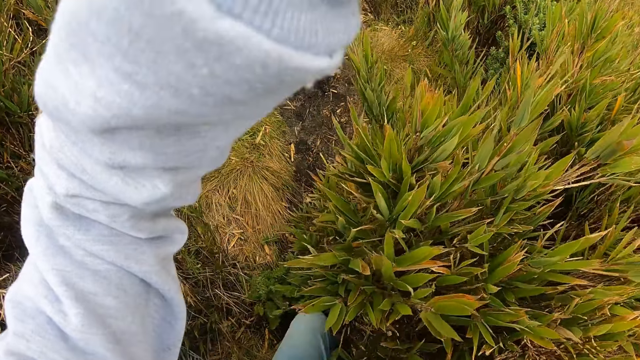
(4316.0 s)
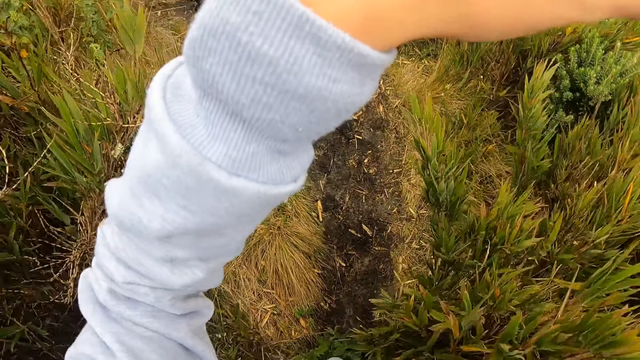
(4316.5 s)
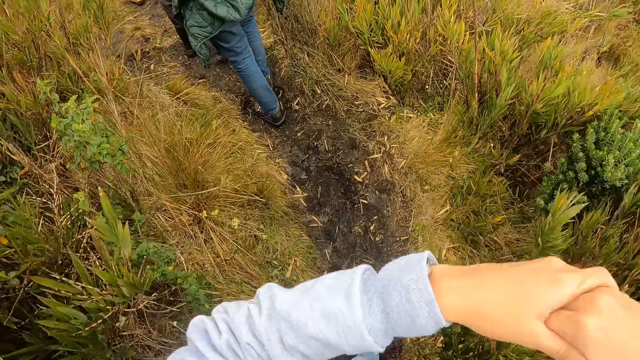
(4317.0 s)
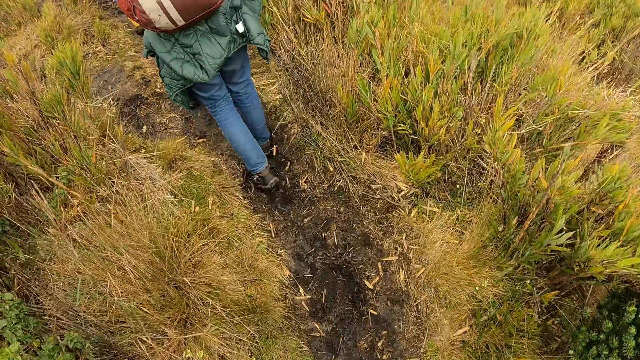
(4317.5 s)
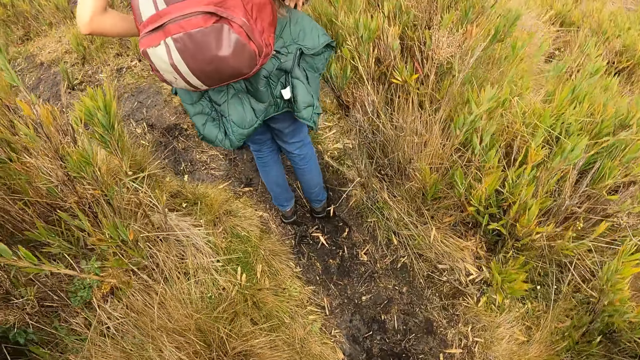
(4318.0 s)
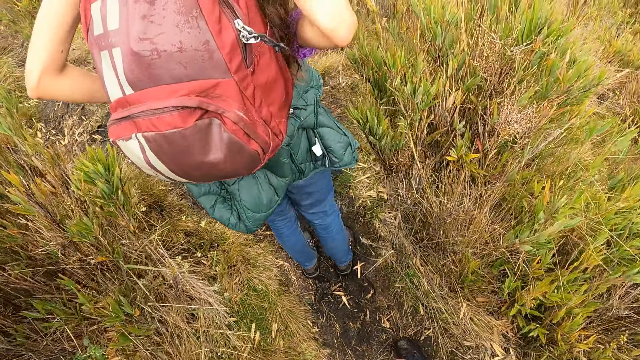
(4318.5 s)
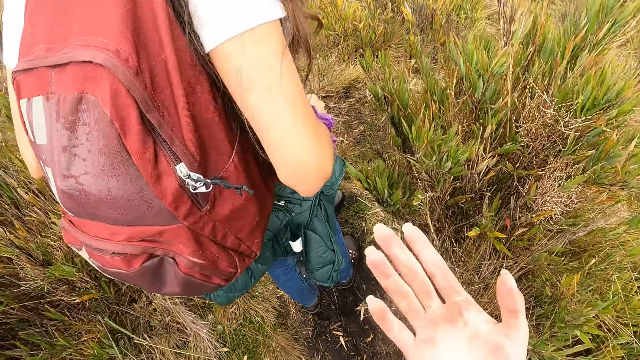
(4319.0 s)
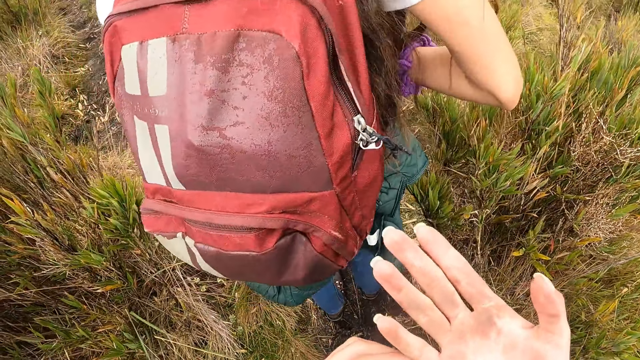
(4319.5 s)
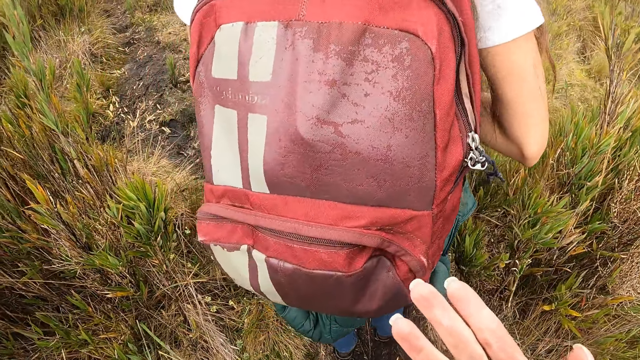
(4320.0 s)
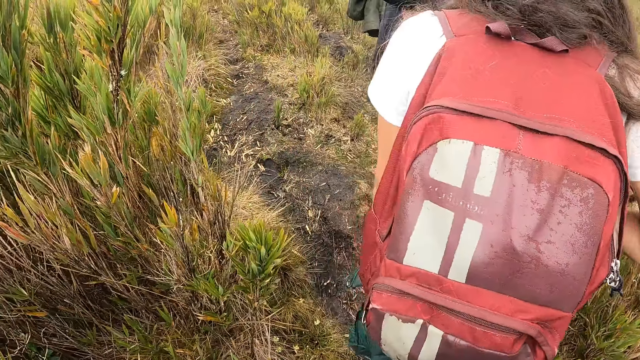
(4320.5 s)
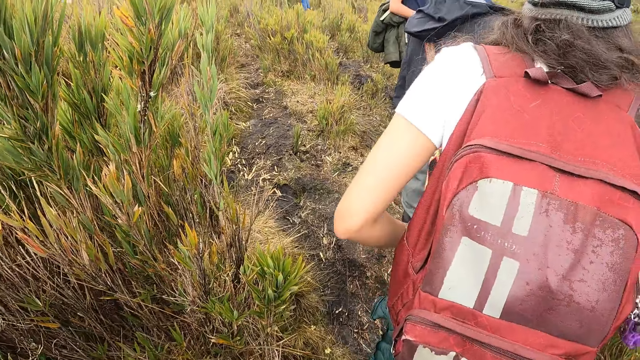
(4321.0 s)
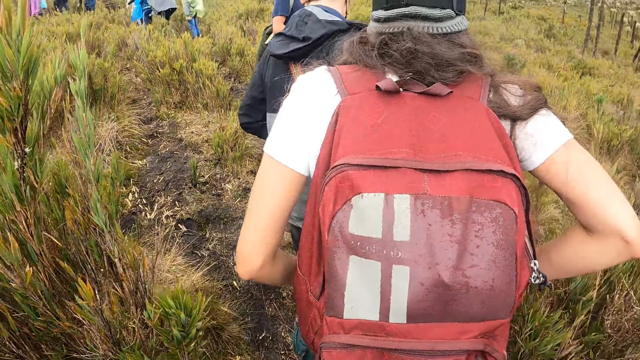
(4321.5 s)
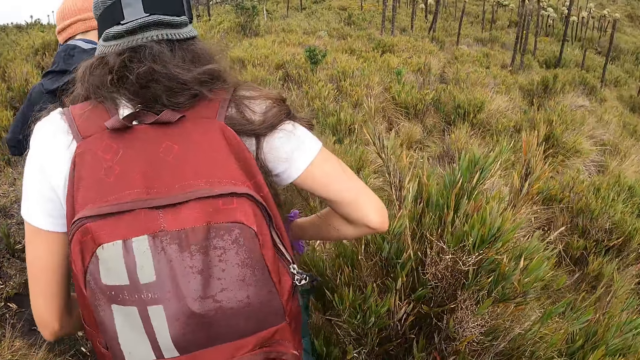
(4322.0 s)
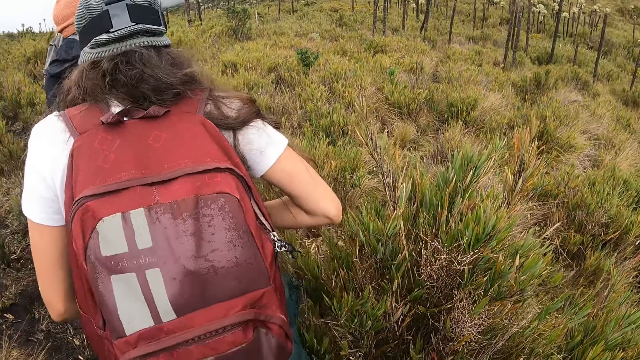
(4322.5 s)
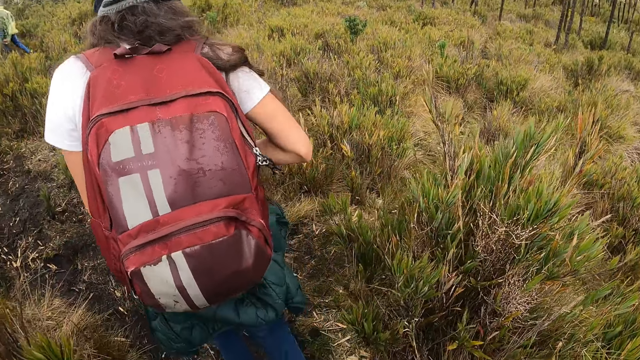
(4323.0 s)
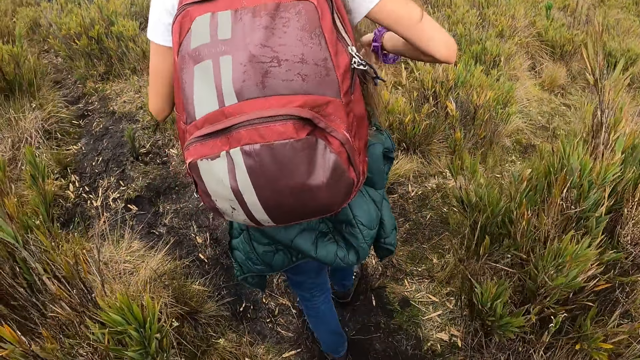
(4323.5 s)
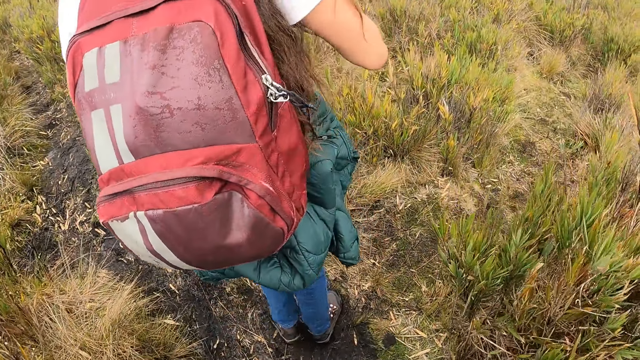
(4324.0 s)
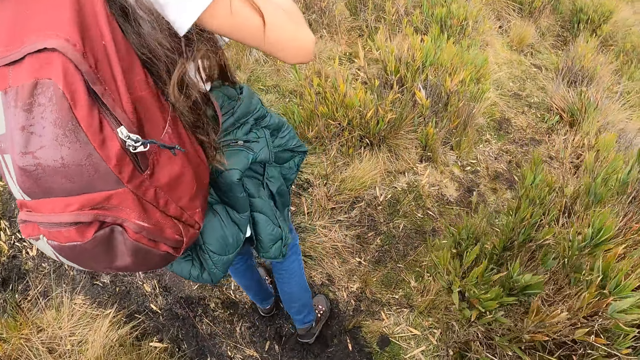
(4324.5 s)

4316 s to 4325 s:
The camera wearer walks along a muddy path.

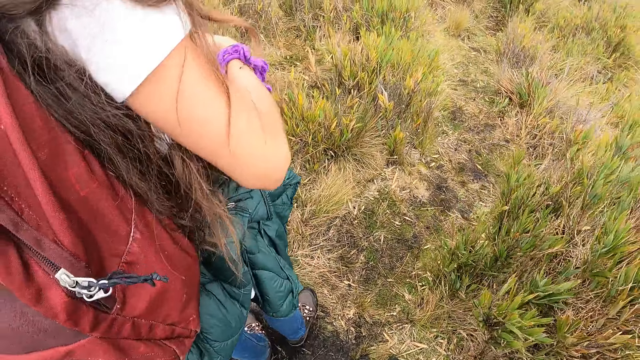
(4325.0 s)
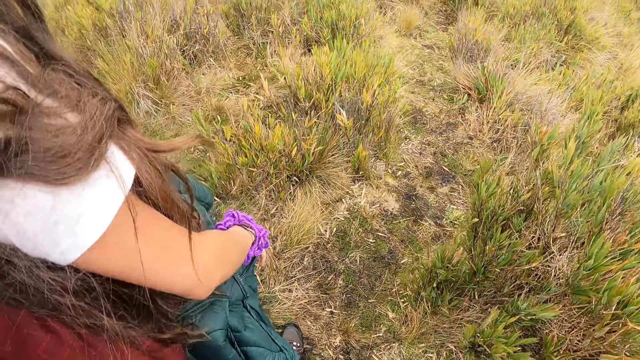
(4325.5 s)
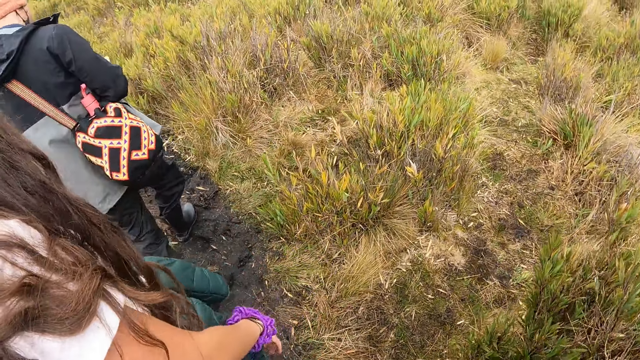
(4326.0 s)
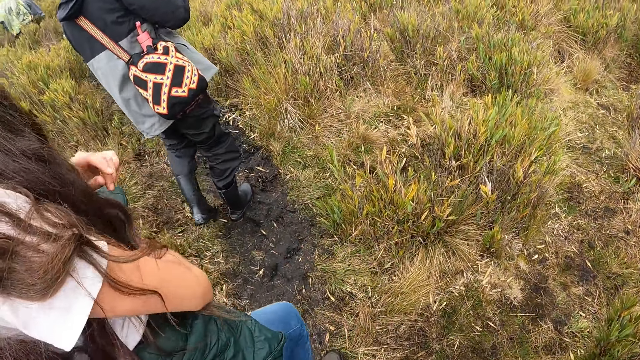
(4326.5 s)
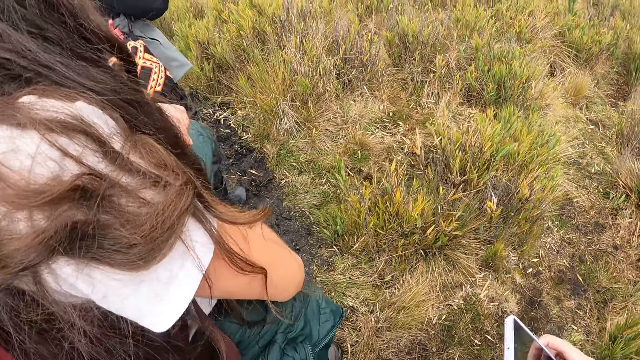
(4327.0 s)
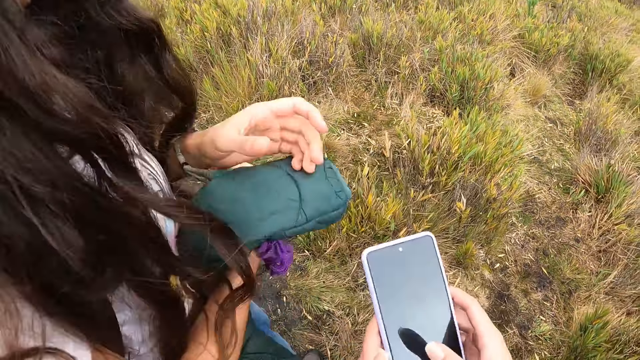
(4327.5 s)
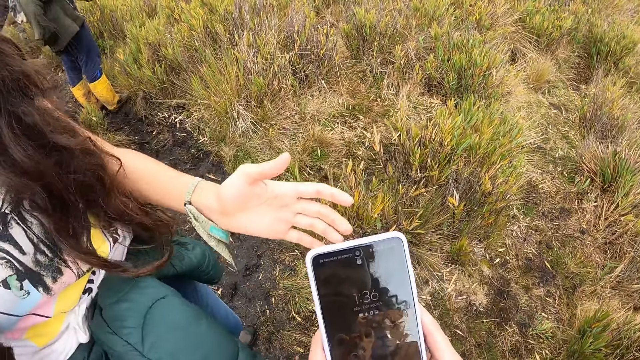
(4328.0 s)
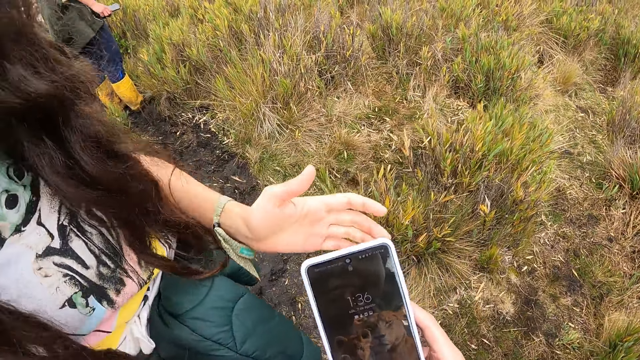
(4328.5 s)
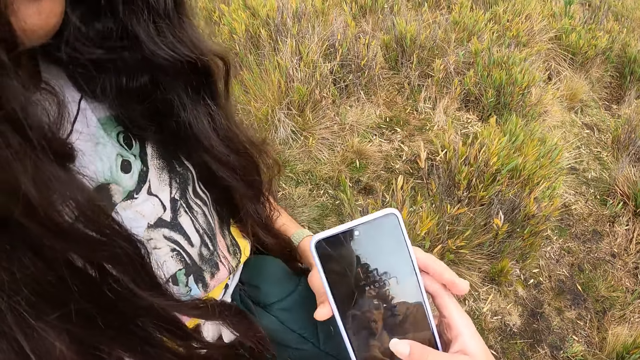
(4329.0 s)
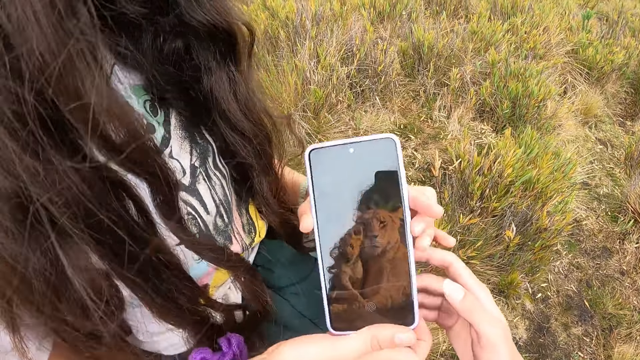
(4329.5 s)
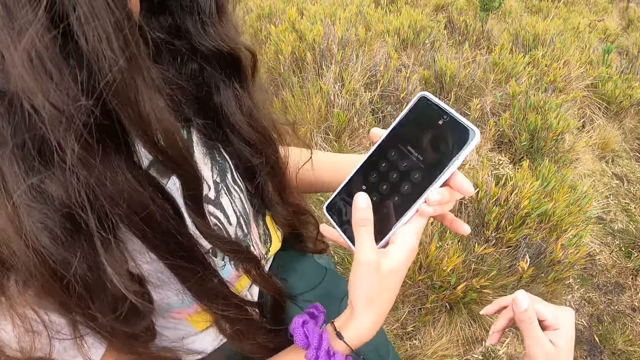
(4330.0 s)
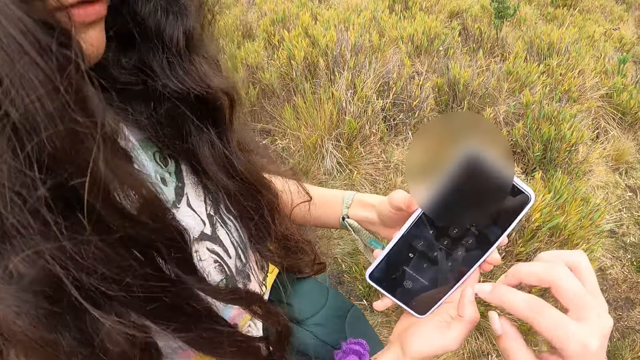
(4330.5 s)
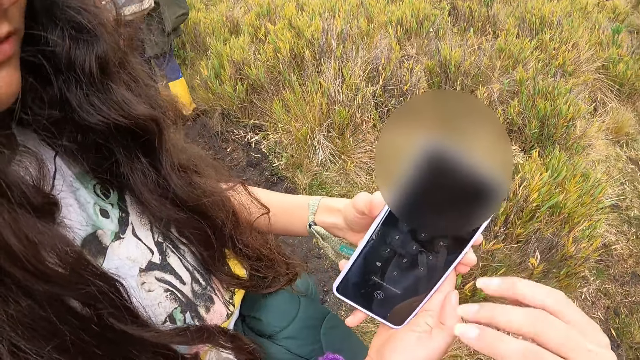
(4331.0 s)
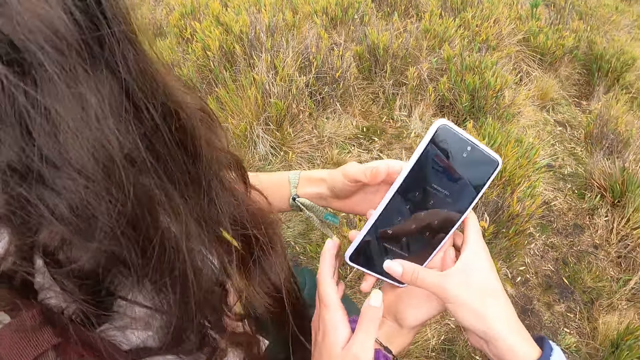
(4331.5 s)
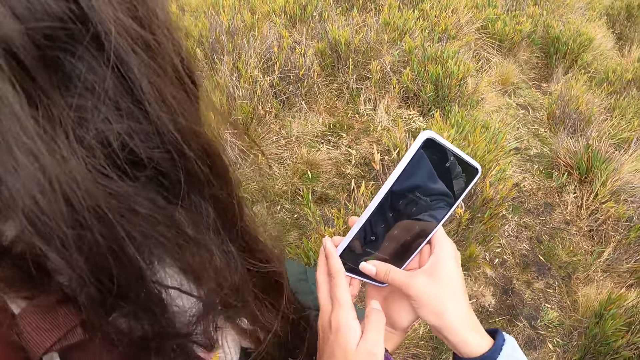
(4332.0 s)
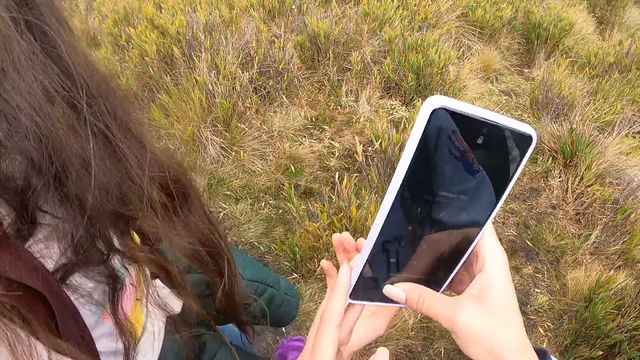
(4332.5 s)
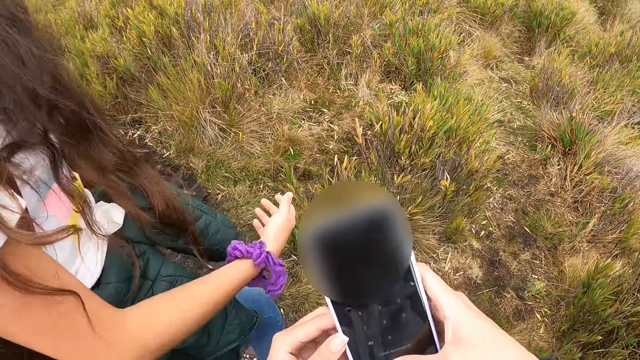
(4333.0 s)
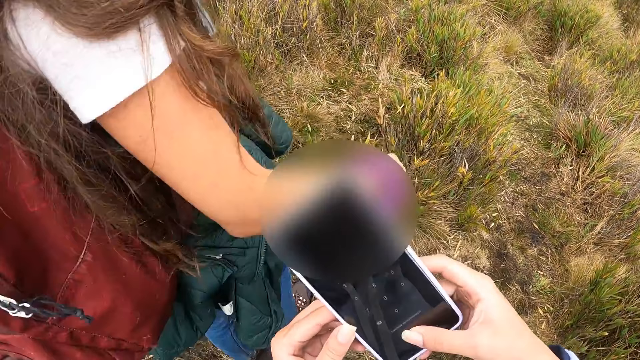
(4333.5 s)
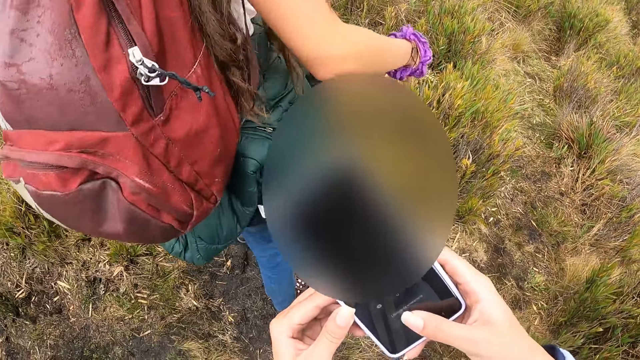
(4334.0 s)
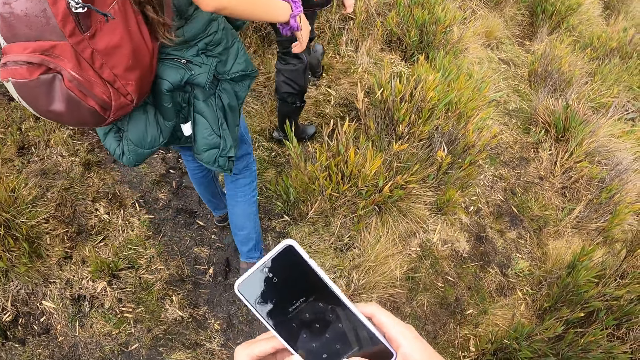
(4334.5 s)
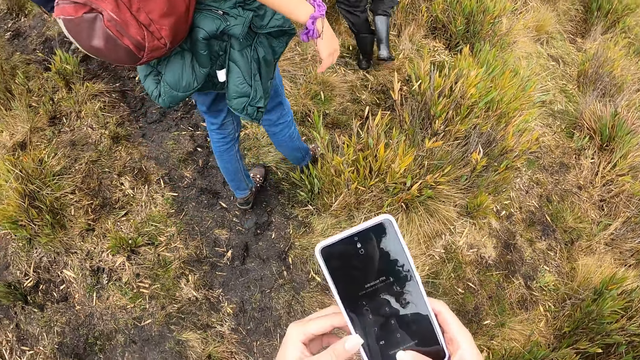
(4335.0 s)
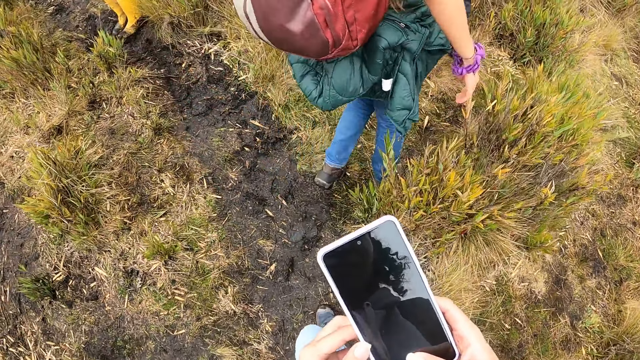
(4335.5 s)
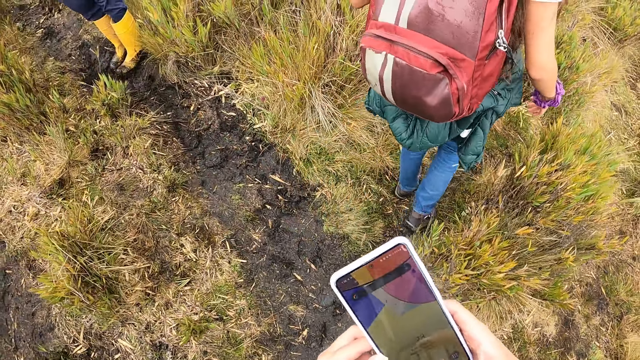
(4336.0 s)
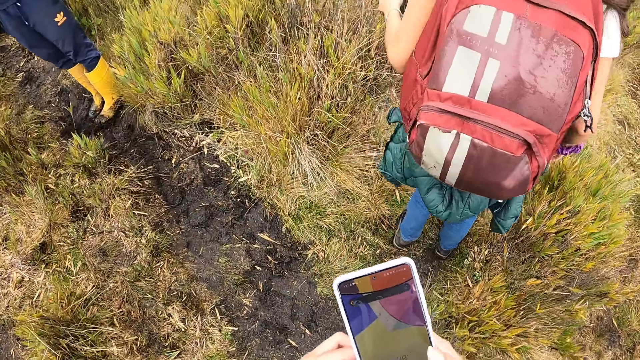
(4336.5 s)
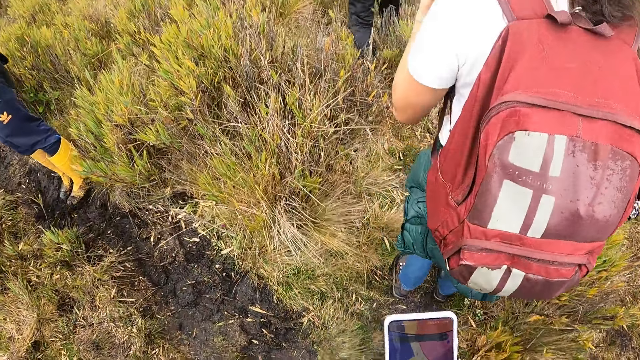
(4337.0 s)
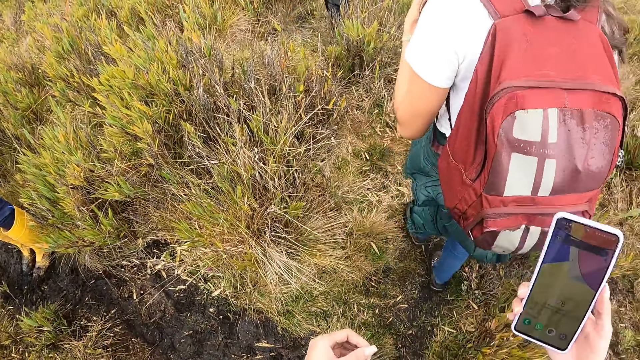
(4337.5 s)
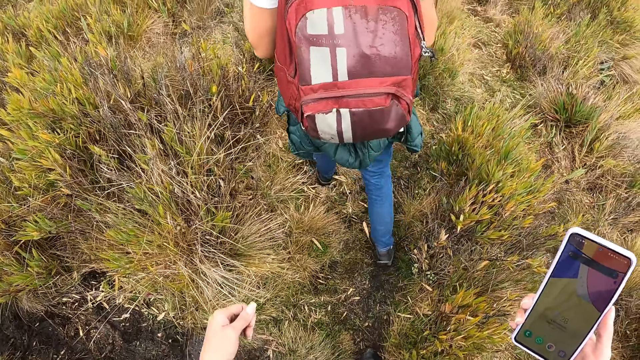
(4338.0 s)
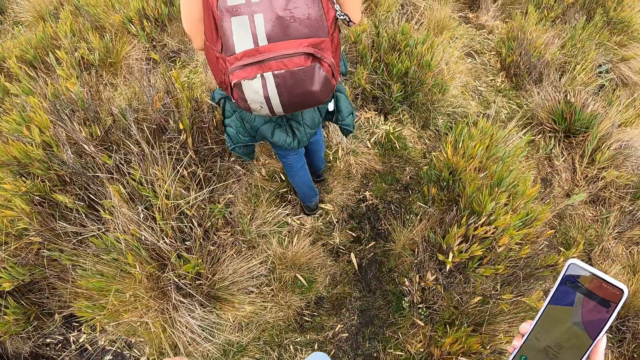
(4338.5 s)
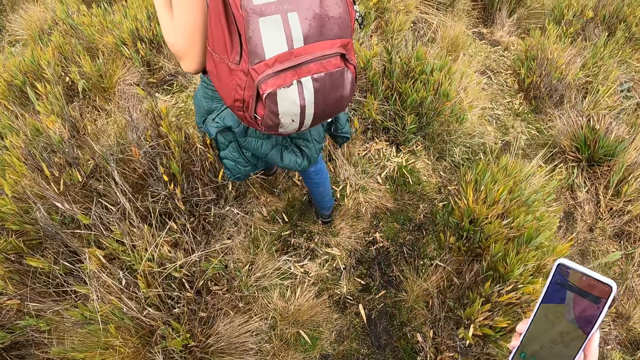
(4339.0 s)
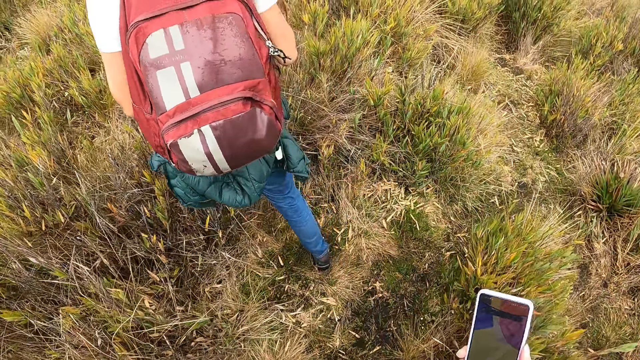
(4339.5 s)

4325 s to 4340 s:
The camera wearer holds her phone with her right hand. She operates on her phone. She passes the phone in her left hand to a woman. The woman holds the phone with both hands. The woman extends the phone to the camera wearer with her right hand. The camera wearer presses a button on the phone in the woman's right hand. The woman passes the phone in her right hand to the camera wearer. The camera wearer operates the phone with her hands. She walks along the path. She holds the phone in her right hand.
